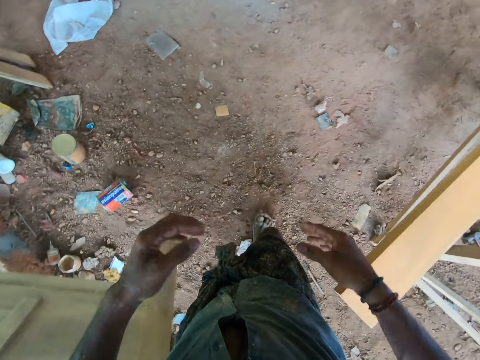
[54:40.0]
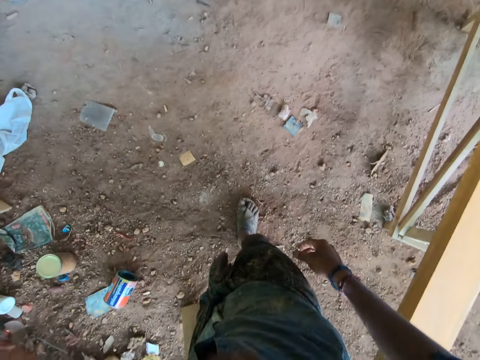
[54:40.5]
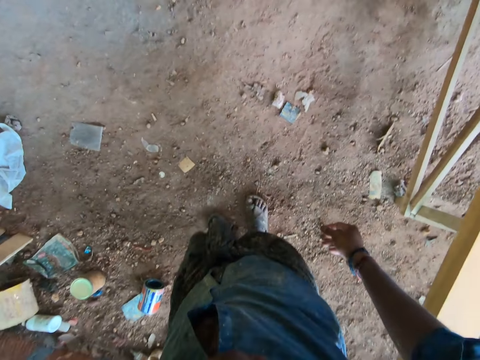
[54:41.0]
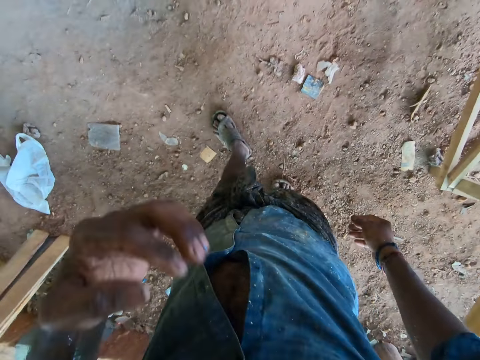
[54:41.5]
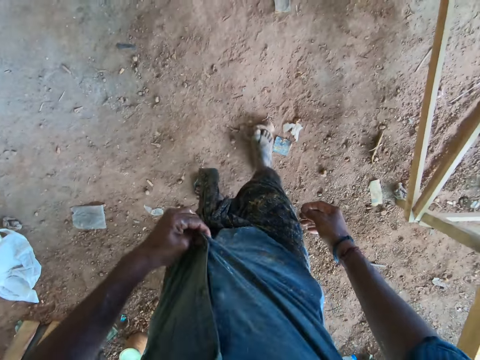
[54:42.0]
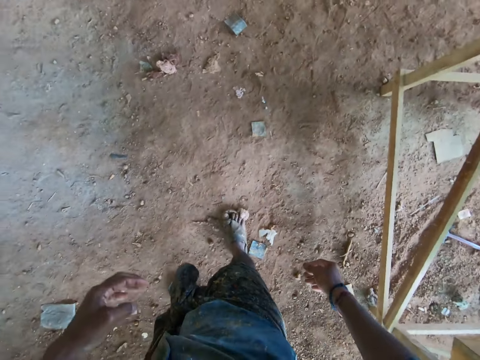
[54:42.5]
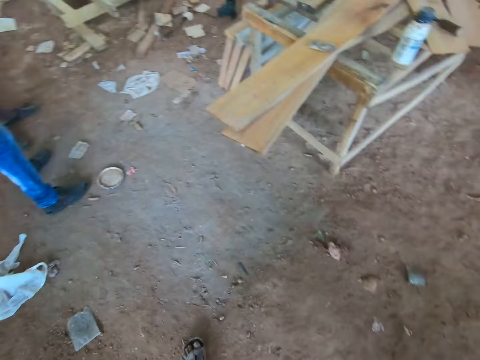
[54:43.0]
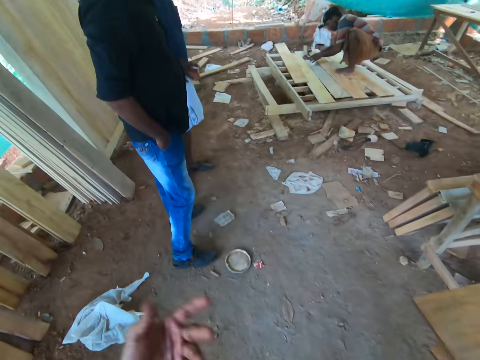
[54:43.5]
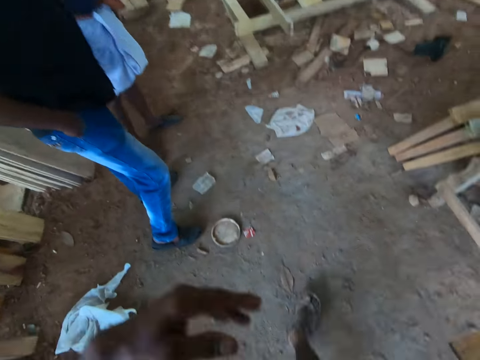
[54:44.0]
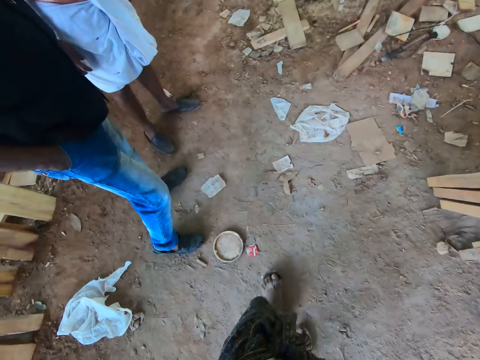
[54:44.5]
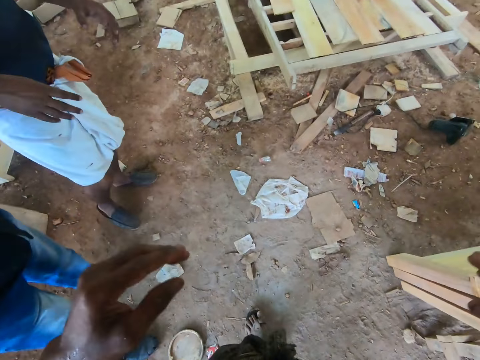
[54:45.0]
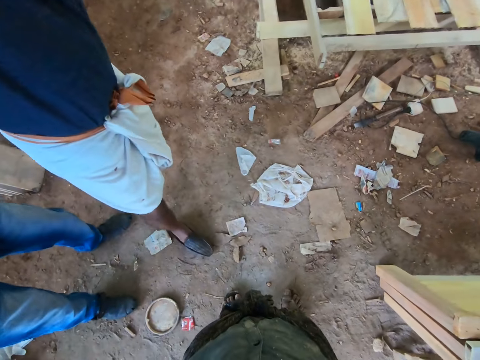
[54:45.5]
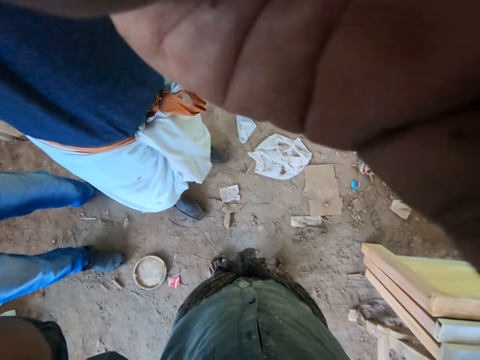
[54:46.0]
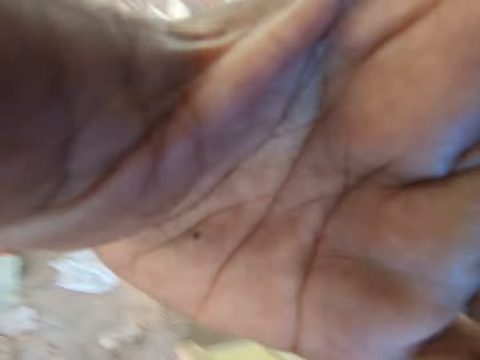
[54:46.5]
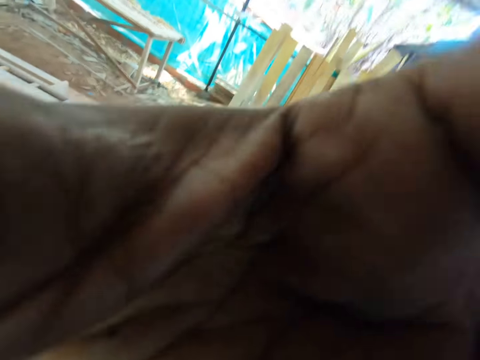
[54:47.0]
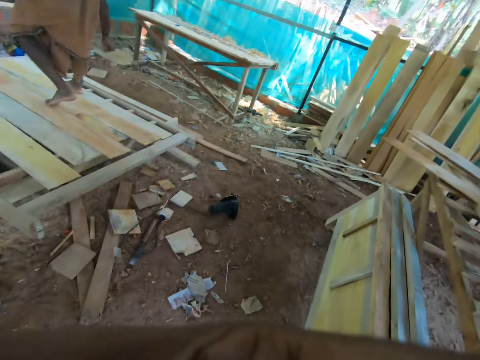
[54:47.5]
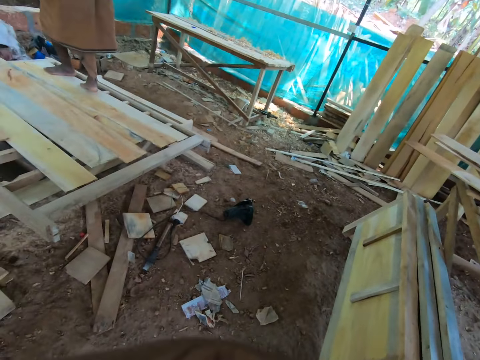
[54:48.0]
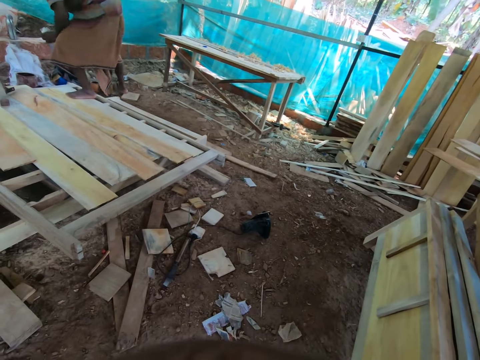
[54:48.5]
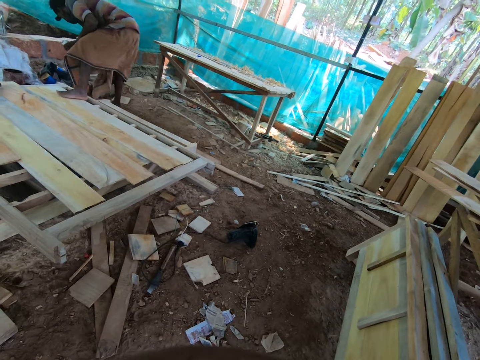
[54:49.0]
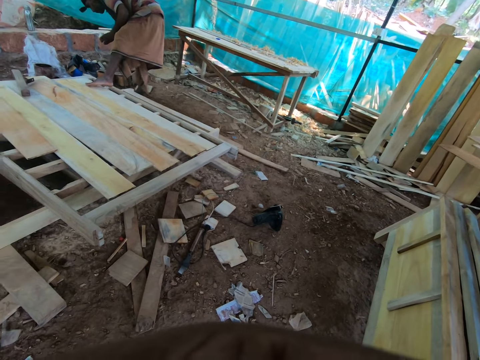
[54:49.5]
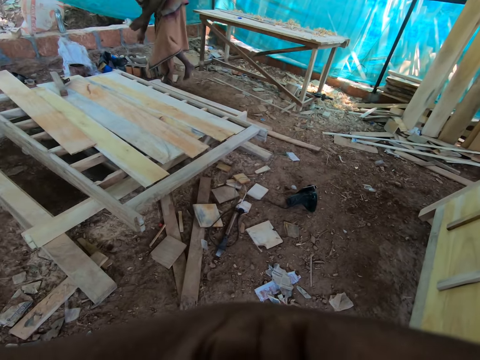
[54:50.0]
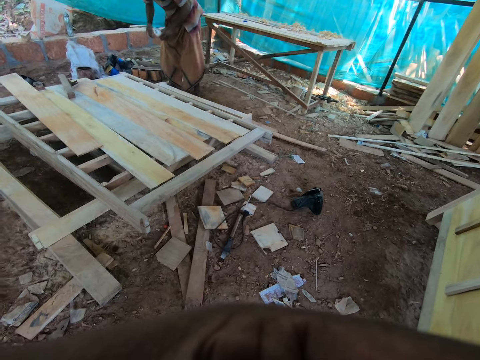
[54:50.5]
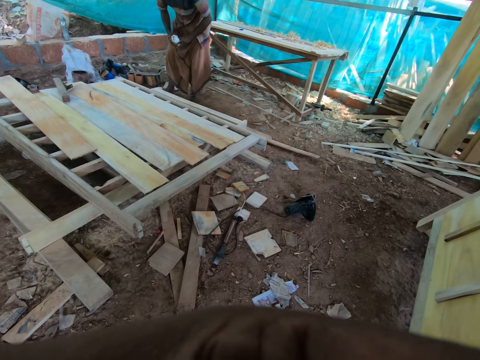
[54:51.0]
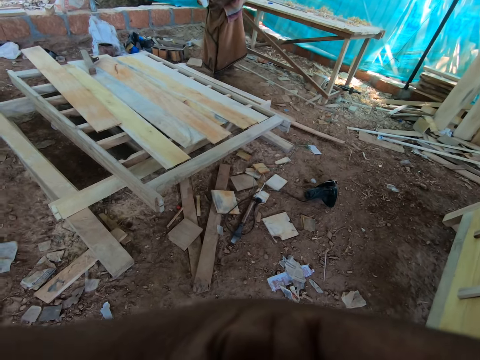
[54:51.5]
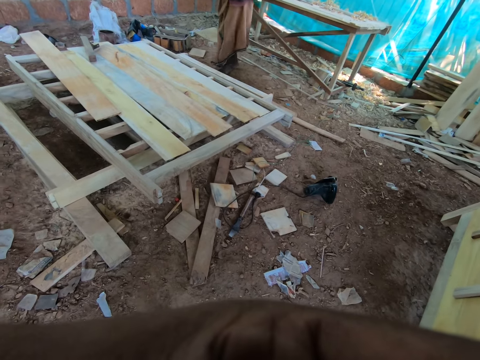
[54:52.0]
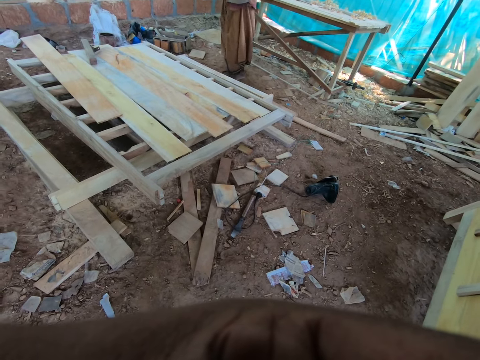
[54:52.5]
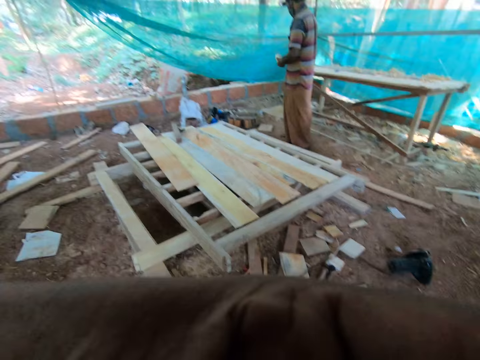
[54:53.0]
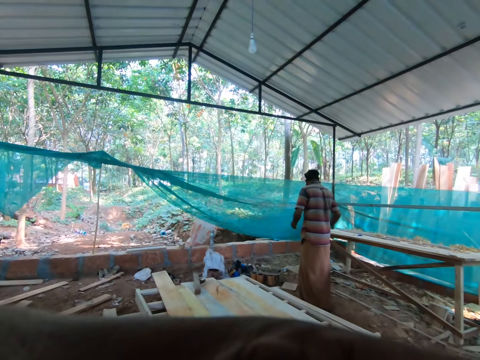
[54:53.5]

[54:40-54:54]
The camera wearer touches his face with his left hand. He raises his hand to something. He adjusts his shirt with his left hand. A man stands on site. The camera wearer dries his hands. Another man touches a camera on the head of the camera wearer with his left hand. Another man climbs down a wooden structure. Another man walks on the timber stand.
